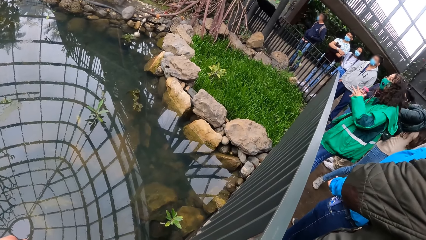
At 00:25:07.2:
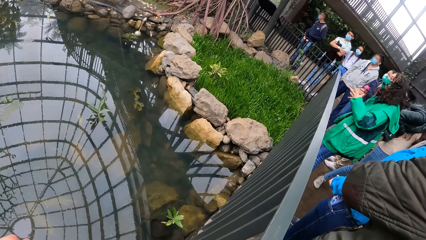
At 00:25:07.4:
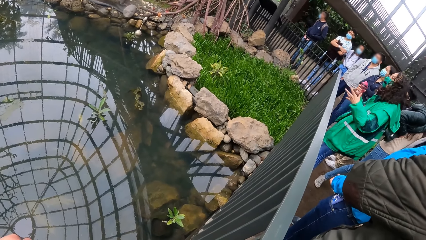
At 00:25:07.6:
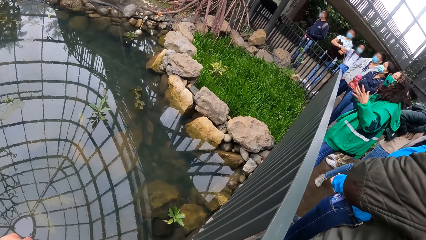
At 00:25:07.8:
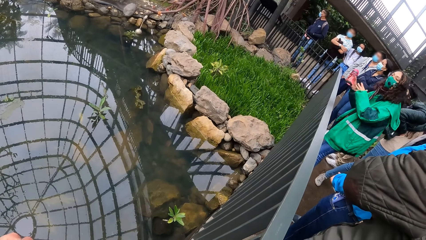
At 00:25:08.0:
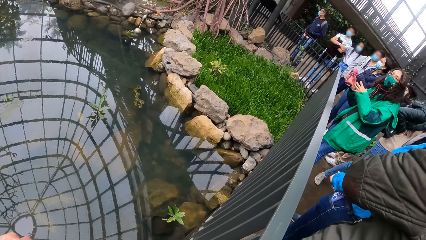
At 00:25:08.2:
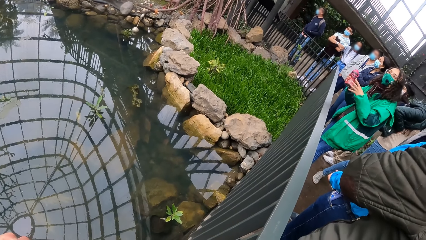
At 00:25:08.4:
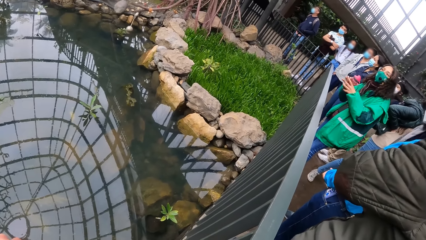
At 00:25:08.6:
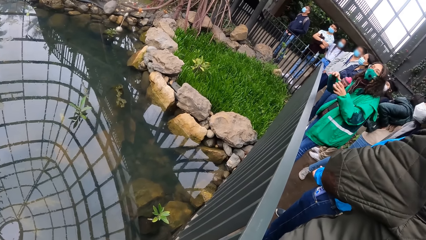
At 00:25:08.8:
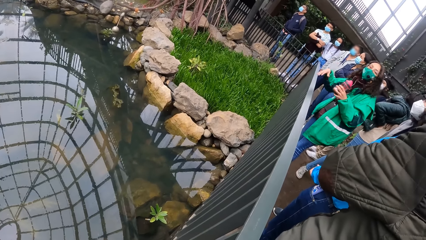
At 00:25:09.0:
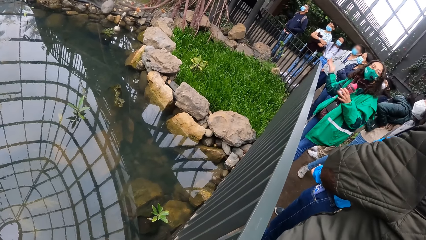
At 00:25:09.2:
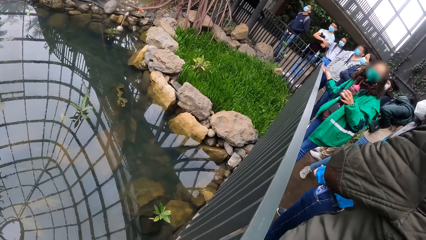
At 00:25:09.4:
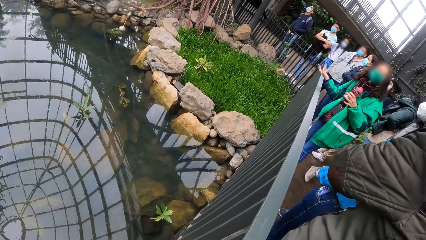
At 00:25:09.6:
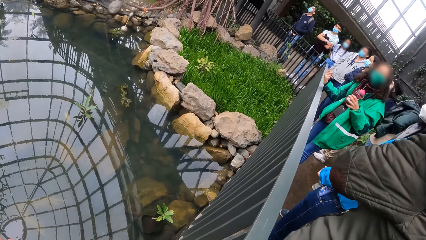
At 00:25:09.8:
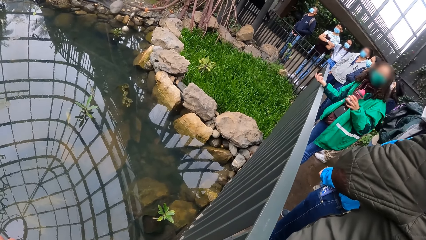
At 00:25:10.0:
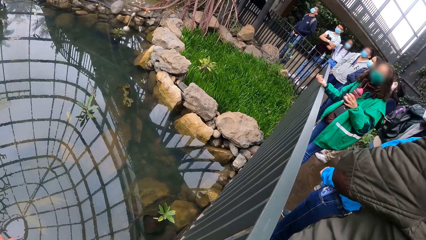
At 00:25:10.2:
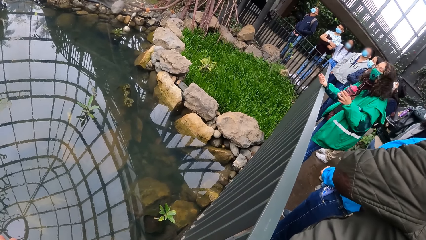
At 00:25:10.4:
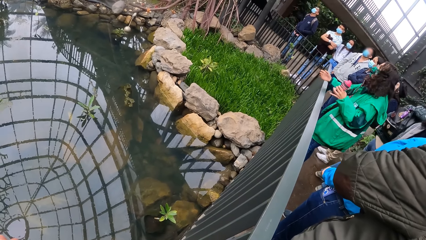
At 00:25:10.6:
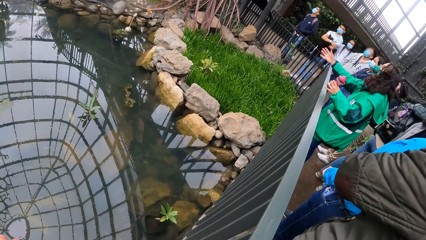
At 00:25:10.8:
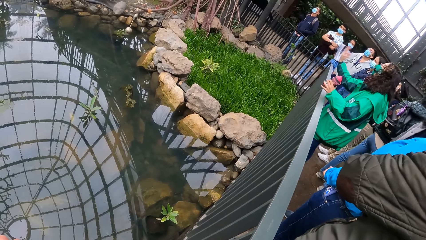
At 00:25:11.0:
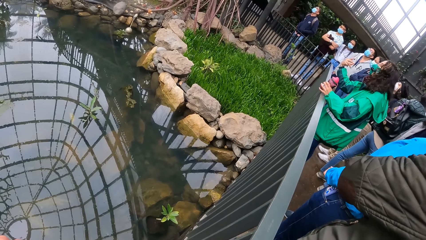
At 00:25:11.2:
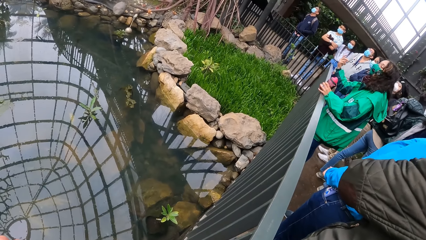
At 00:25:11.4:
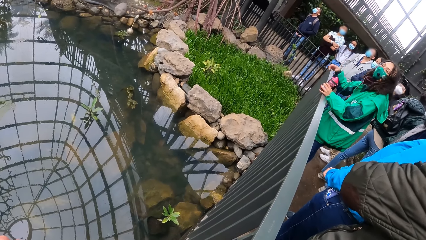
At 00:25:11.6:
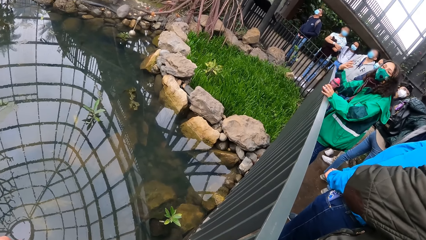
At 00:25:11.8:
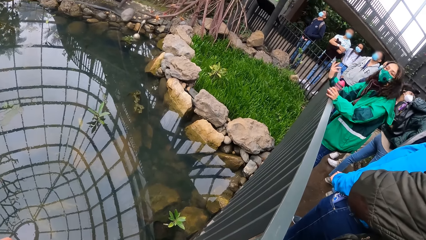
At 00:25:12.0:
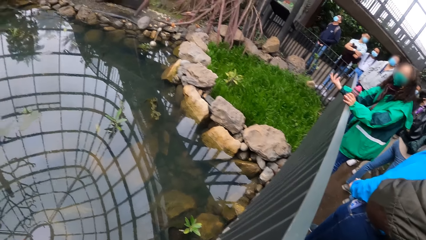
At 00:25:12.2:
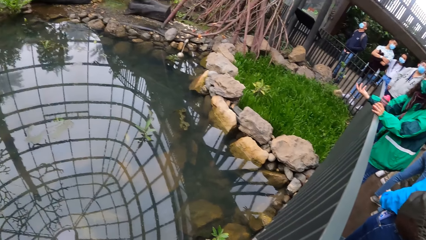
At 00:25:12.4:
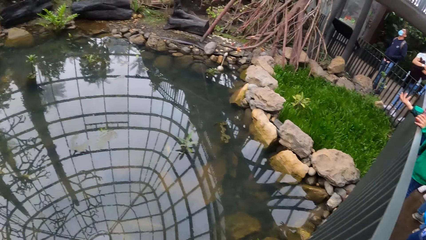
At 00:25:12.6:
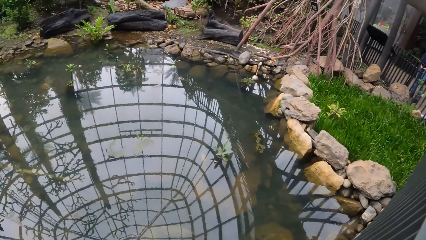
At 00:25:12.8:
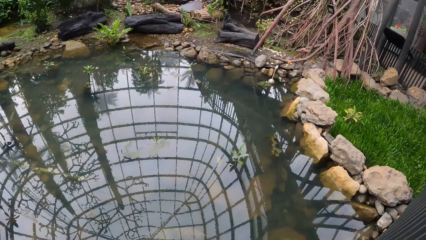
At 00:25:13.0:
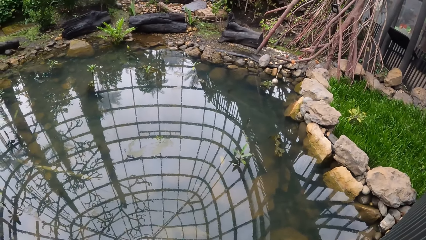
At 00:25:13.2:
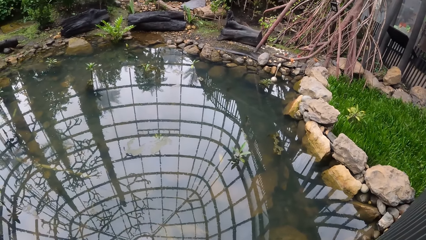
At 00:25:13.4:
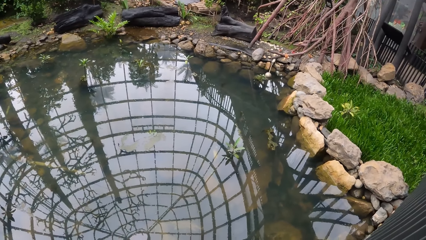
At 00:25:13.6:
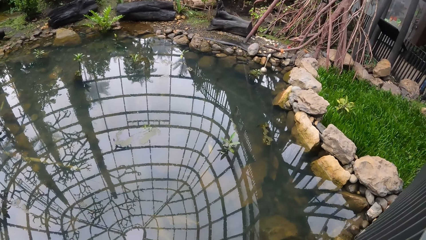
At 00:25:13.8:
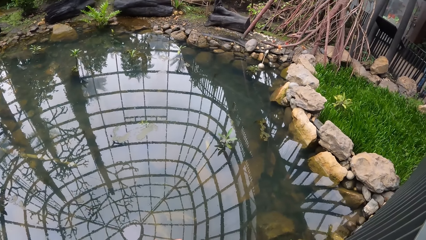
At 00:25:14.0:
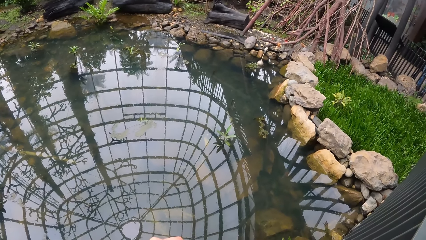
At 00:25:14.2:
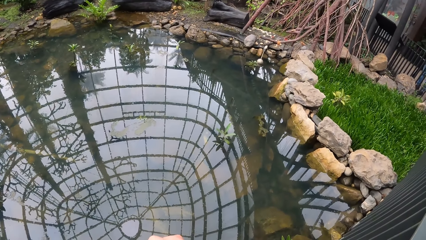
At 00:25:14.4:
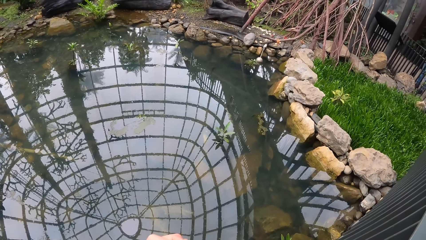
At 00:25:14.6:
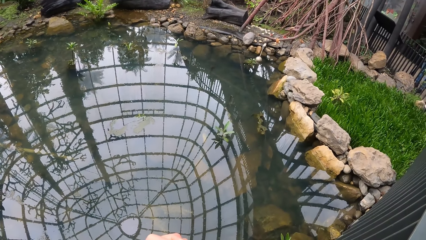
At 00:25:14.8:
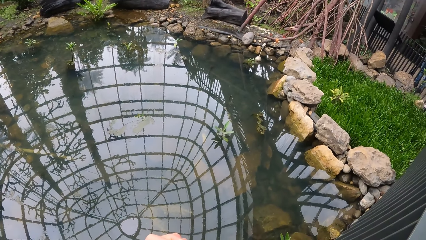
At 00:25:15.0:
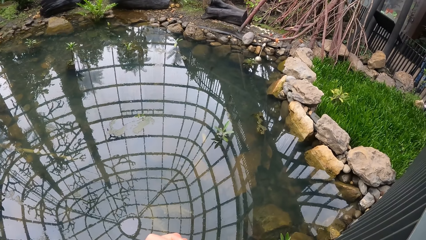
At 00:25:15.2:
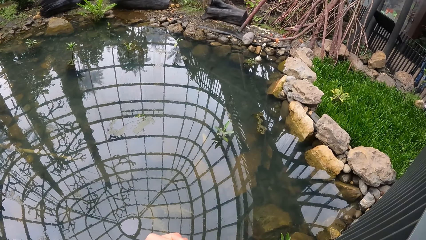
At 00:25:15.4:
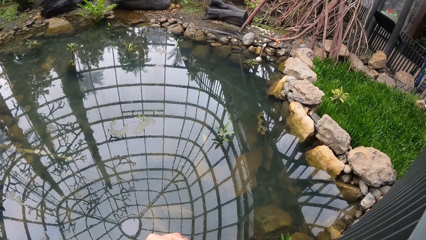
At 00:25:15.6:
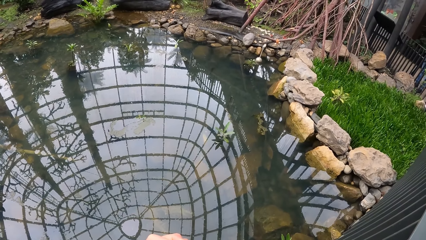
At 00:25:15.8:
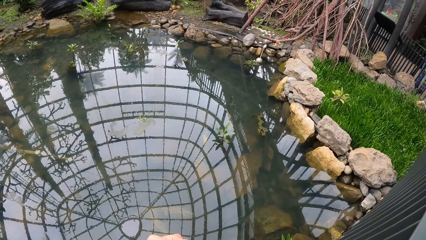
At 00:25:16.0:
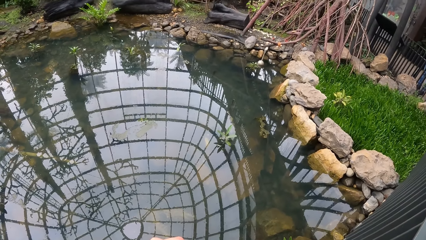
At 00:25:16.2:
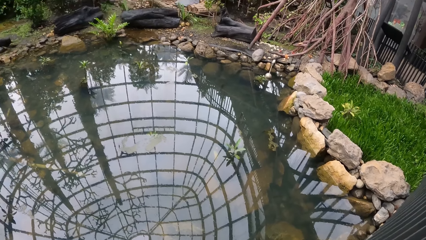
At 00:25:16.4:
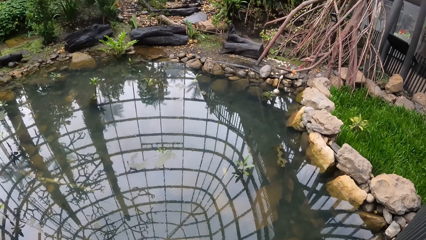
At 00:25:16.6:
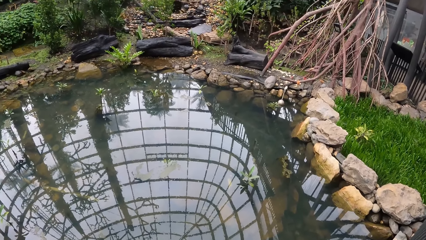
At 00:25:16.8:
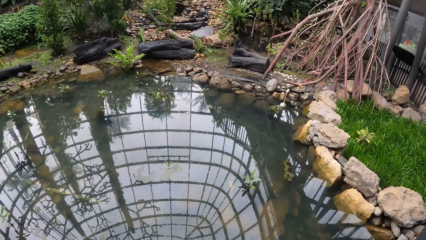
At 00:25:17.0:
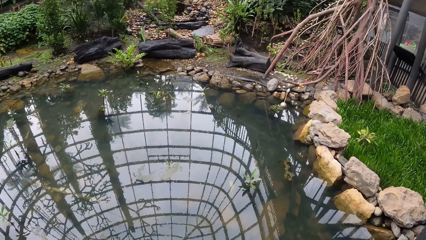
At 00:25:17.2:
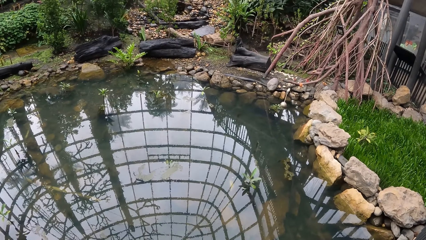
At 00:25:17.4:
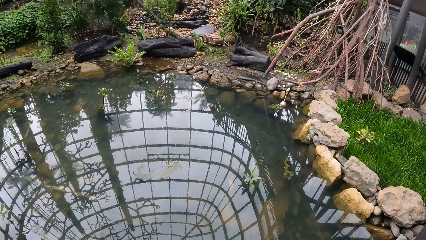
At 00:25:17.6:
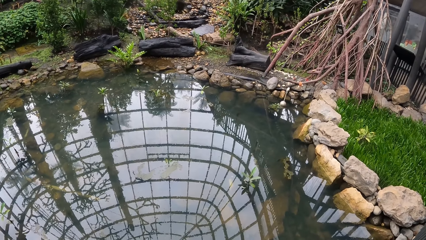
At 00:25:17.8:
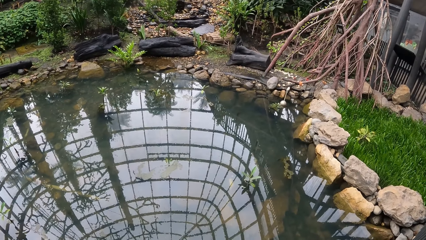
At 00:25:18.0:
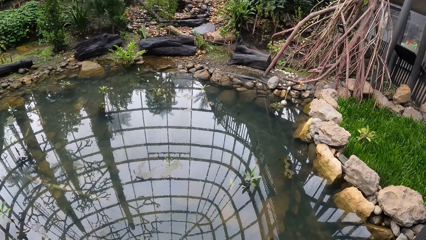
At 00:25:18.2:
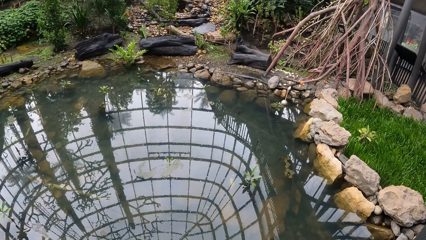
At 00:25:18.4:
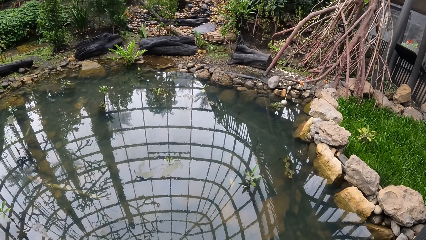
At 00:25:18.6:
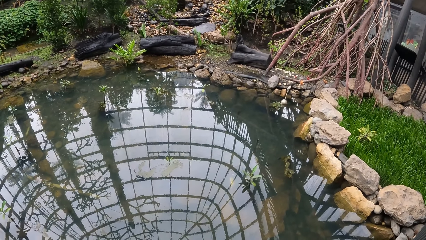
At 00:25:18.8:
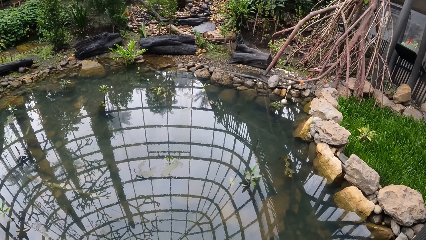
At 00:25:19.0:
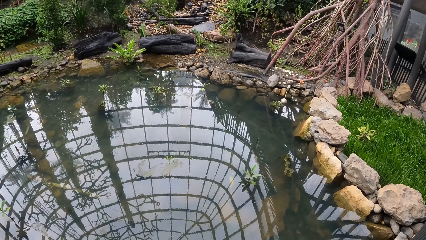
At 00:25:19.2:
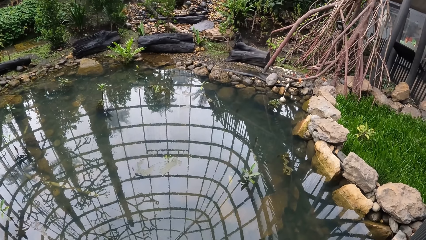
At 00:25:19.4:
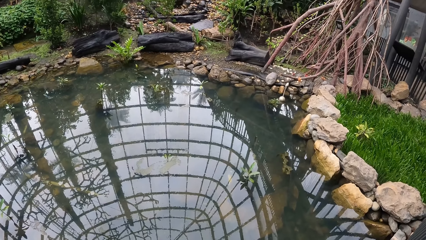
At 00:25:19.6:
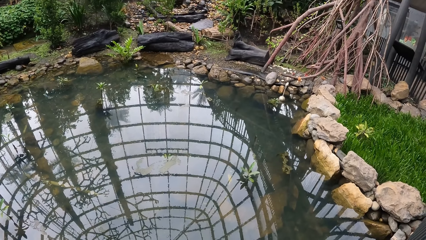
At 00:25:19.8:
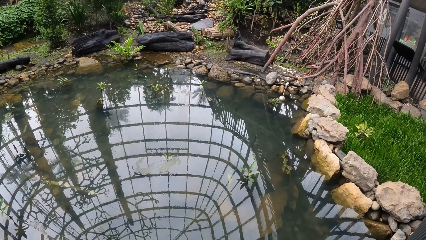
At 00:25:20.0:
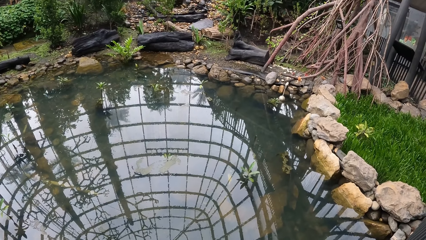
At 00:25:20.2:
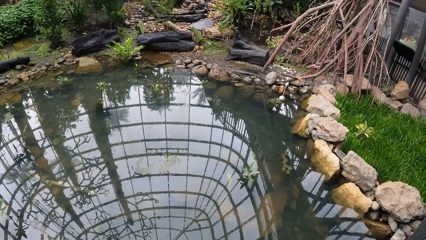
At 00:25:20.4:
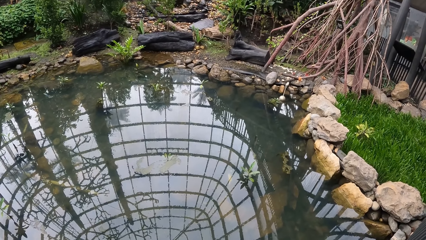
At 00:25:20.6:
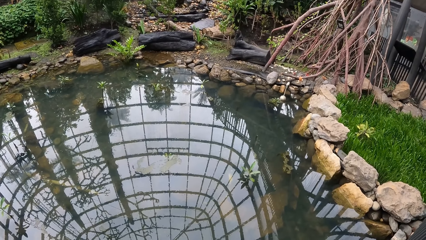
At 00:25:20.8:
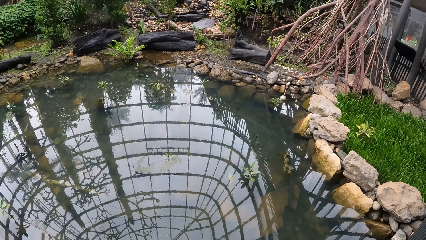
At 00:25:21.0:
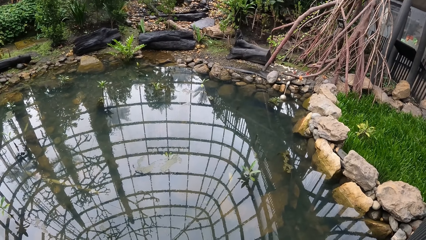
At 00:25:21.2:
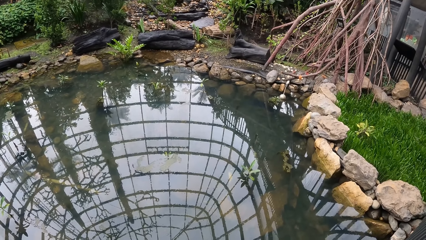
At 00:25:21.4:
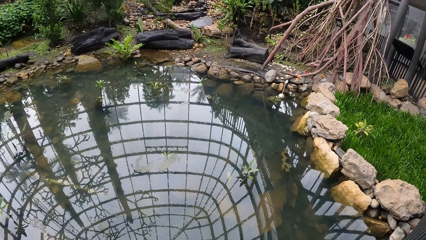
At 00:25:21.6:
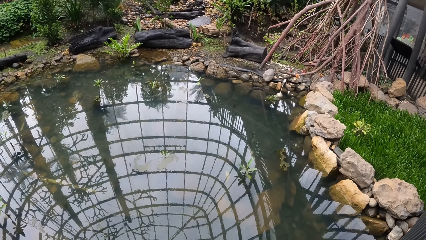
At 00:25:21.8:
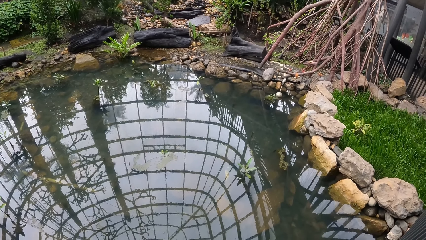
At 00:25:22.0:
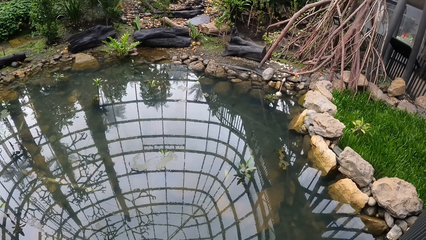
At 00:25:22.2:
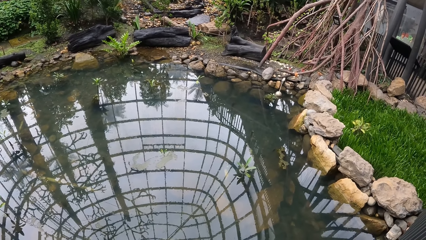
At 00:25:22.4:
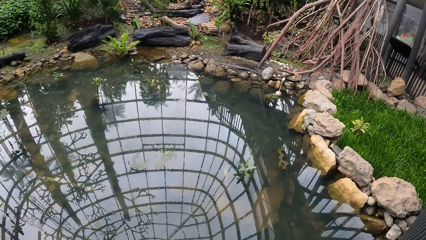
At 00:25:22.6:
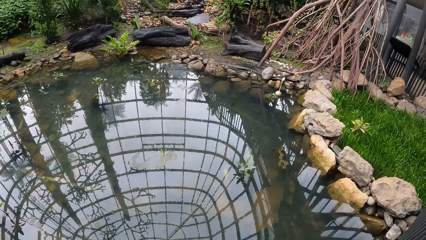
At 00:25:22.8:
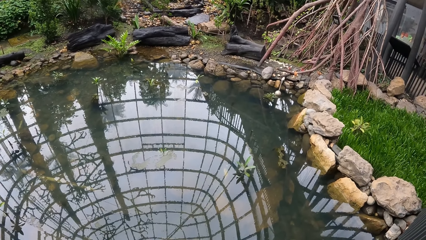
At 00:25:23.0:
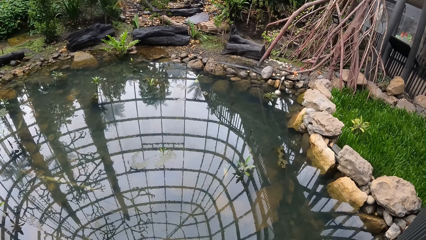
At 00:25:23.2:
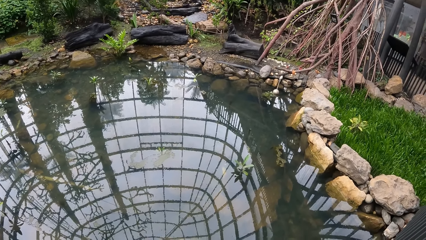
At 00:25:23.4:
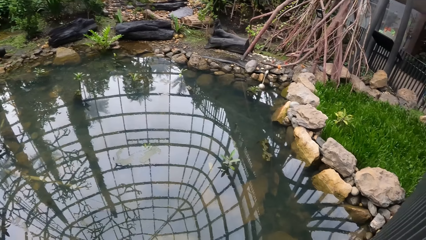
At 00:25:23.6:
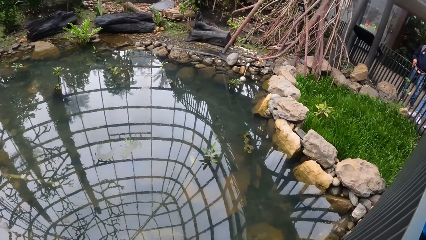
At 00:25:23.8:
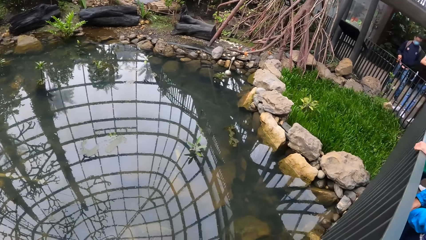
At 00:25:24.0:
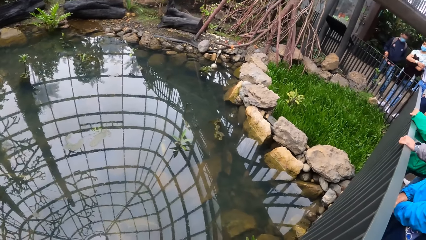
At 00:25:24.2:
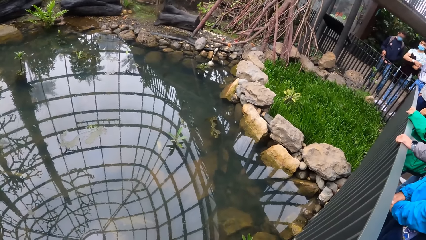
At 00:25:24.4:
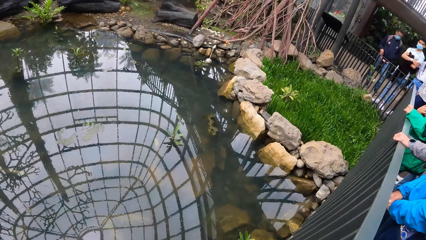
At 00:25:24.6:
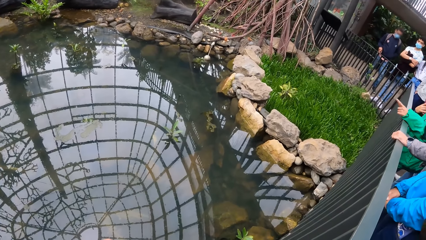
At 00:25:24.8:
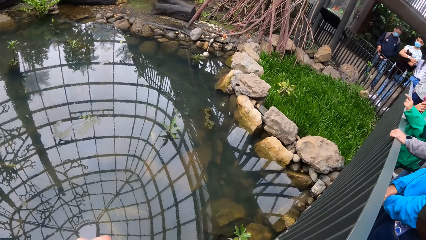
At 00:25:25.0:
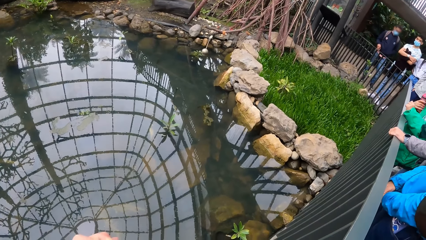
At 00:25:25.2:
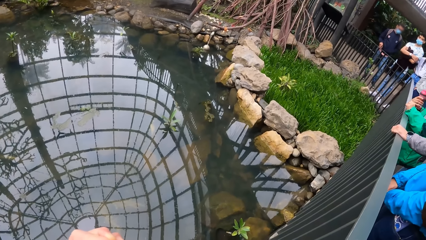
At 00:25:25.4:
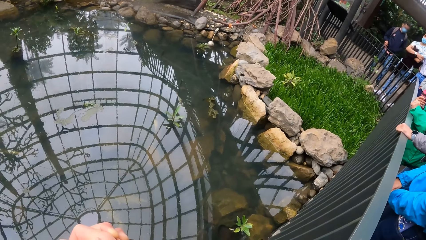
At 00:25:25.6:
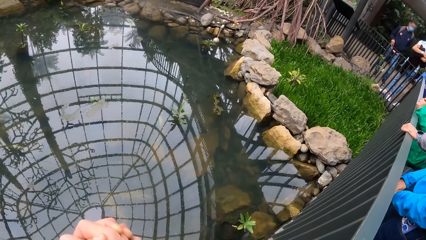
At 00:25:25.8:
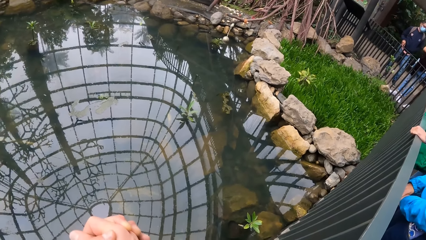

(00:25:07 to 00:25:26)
The woman passes the bottle from her right hand to her left hand. The camera wearer looks at the water and different plants in the exhibition arena.
